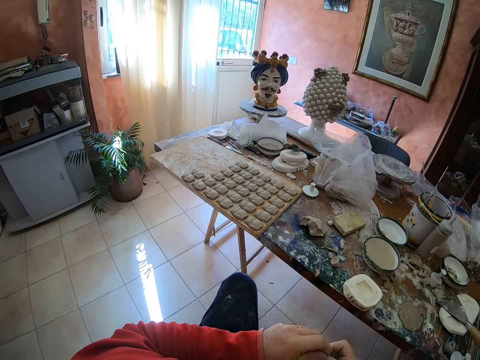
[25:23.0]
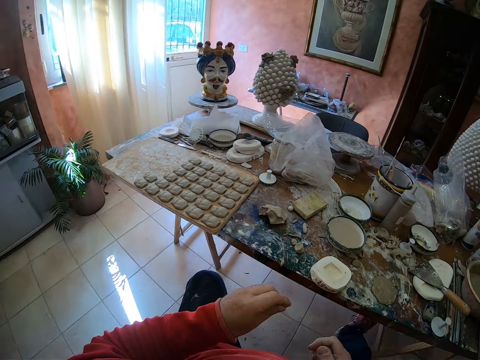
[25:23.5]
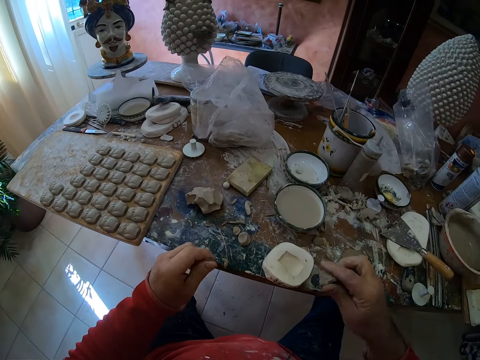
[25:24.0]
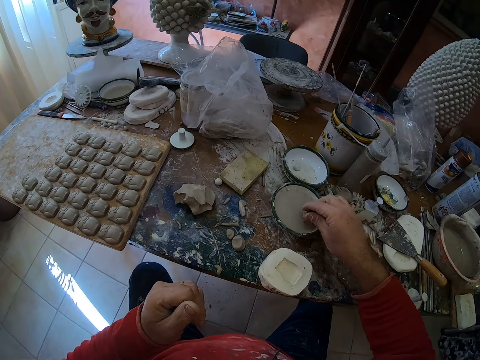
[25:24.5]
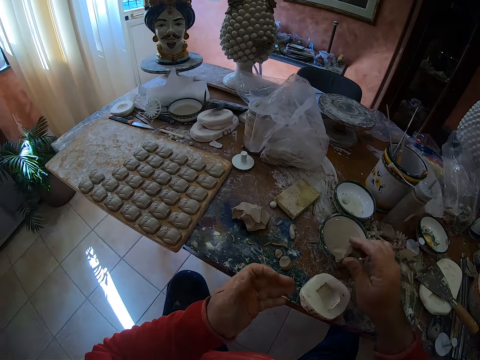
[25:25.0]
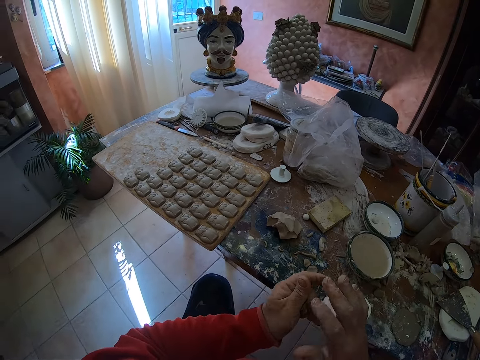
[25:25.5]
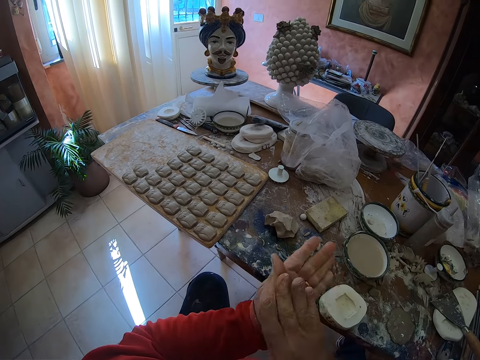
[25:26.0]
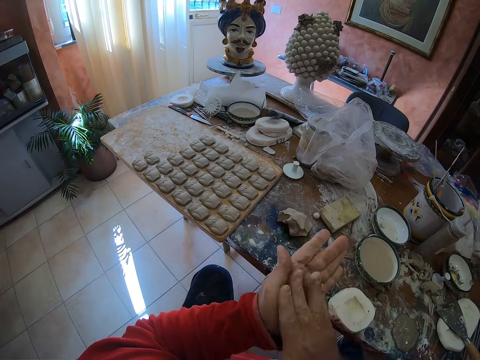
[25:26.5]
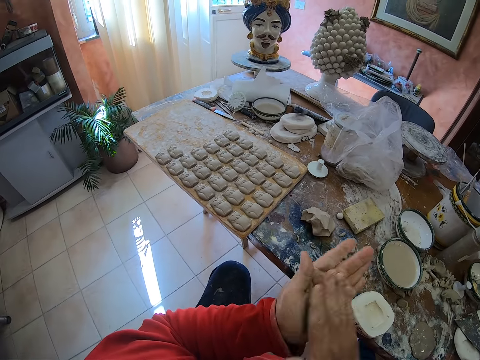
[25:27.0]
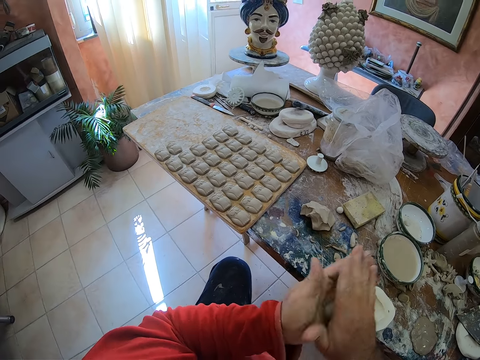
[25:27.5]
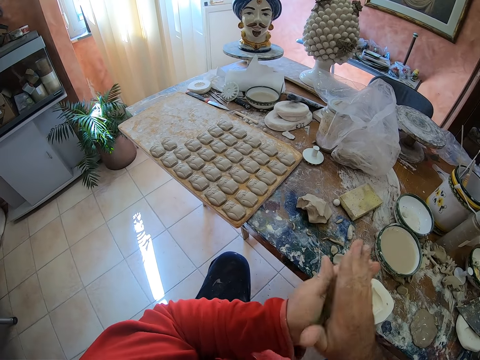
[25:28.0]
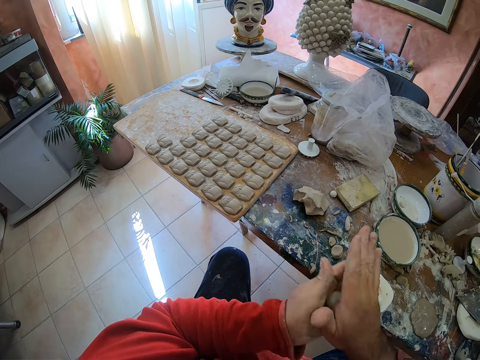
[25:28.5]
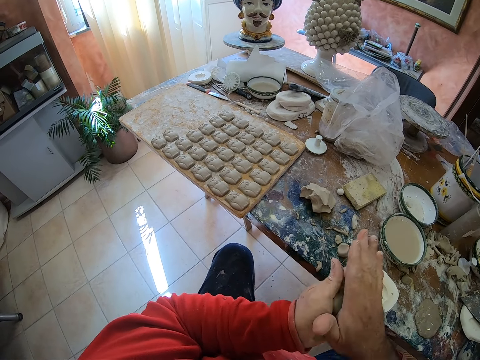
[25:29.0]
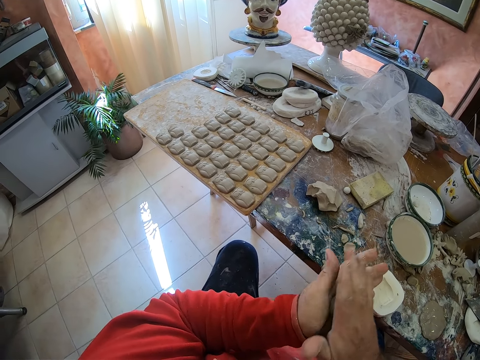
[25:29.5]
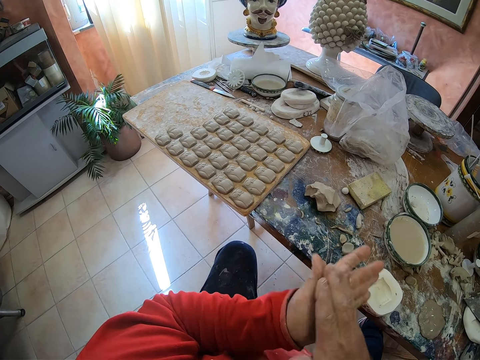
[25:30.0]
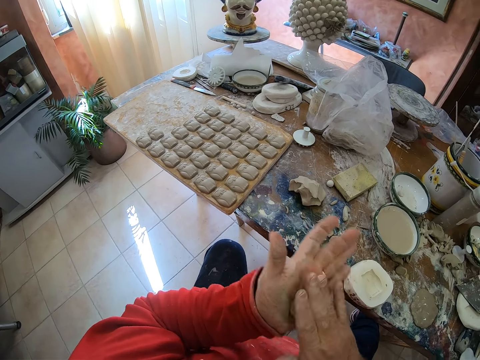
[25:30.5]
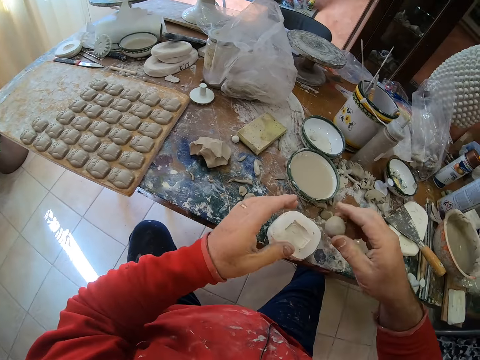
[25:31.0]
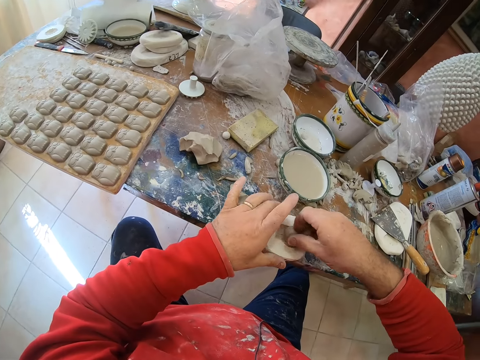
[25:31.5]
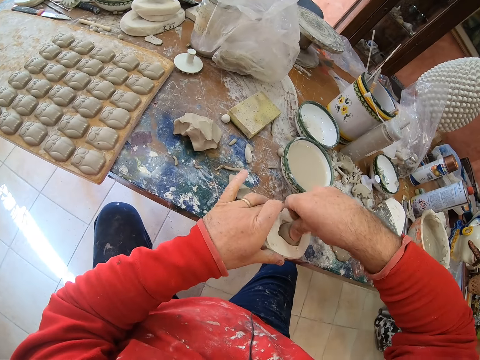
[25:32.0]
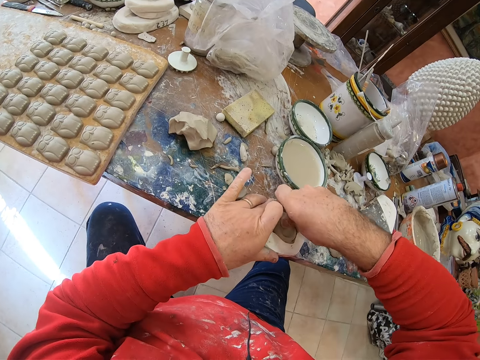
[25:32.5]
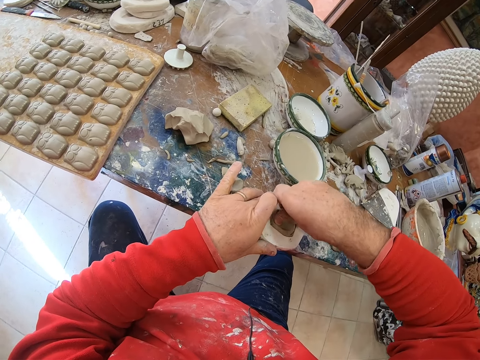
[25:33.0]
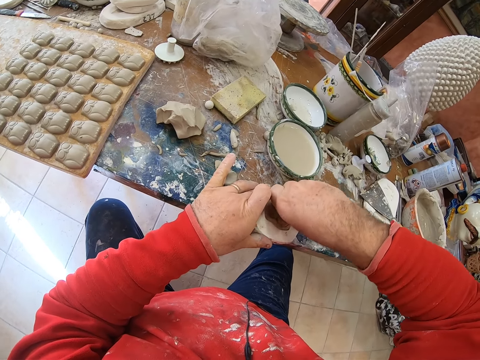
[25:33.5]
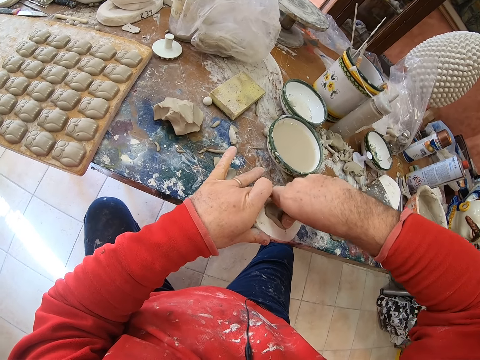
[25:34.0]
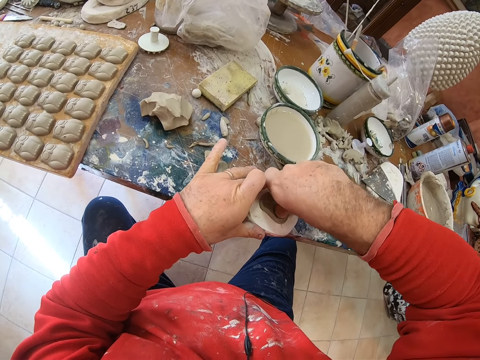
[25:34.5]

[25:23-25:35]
The camera wearer dips the clay mold into water. He rolls the clay mold in his hands. He presses the clay mold on a mold shaper.

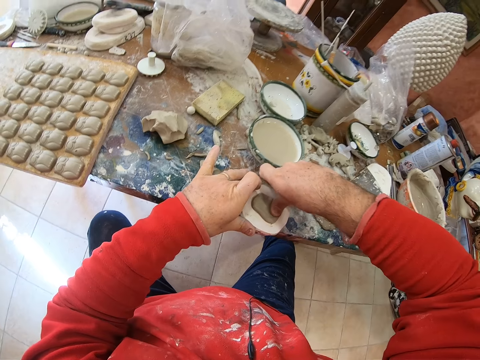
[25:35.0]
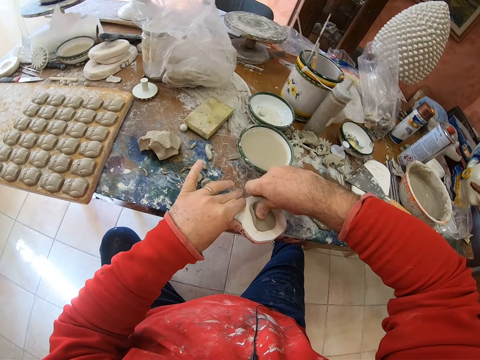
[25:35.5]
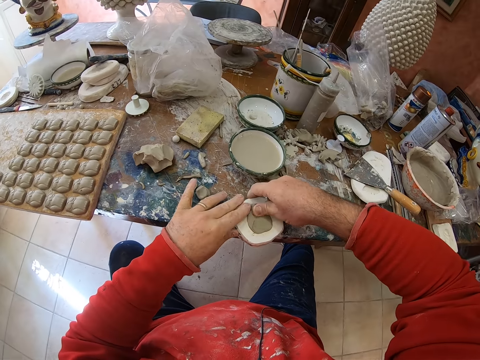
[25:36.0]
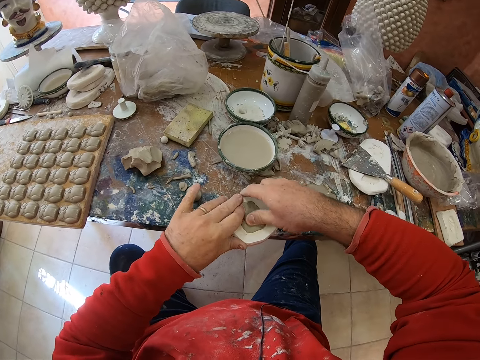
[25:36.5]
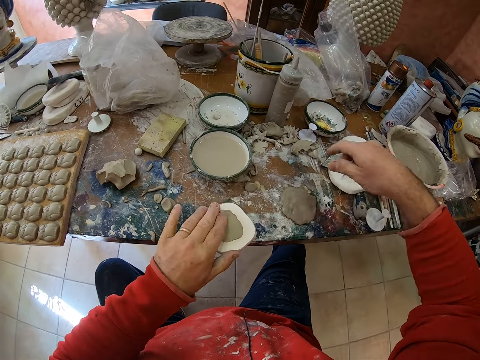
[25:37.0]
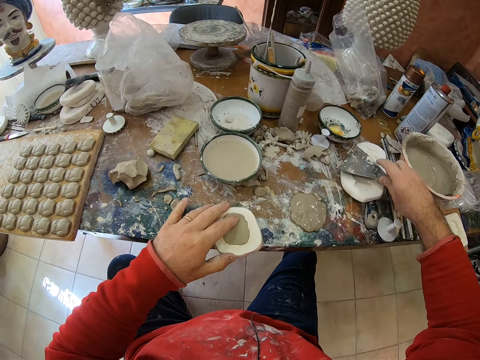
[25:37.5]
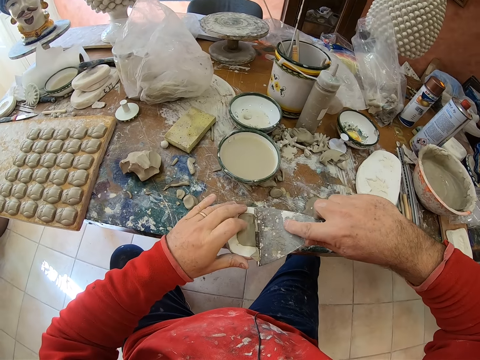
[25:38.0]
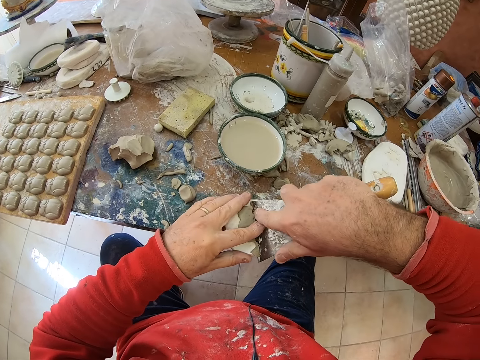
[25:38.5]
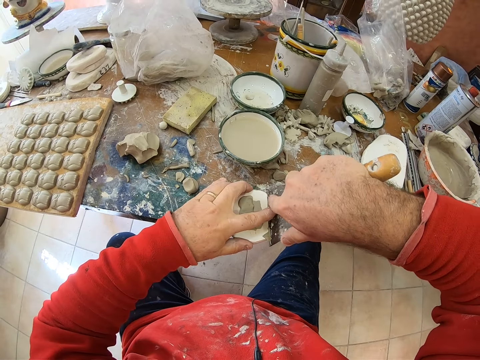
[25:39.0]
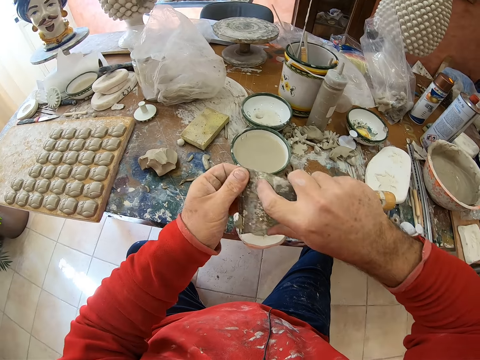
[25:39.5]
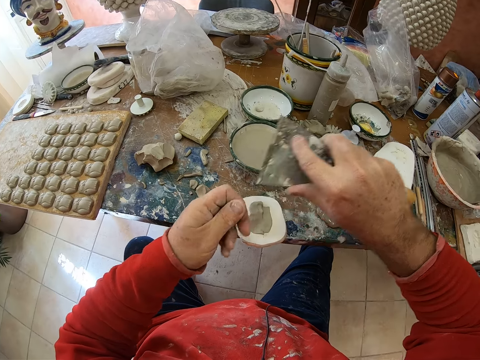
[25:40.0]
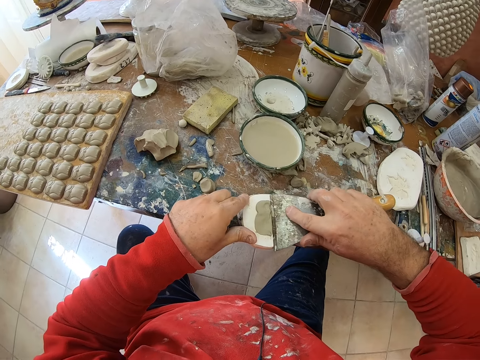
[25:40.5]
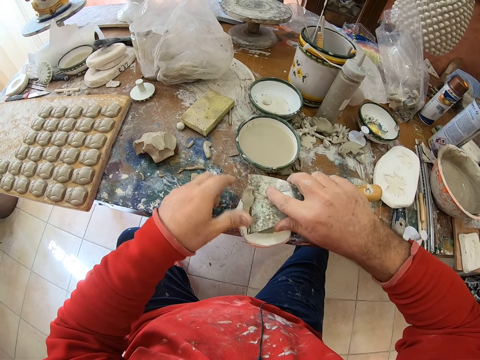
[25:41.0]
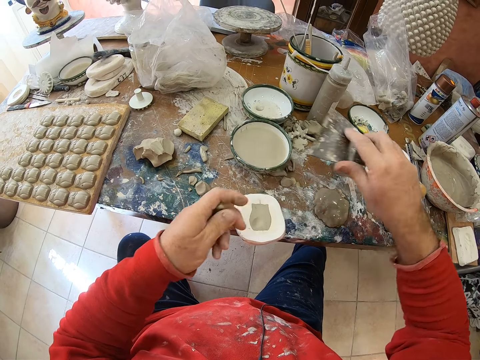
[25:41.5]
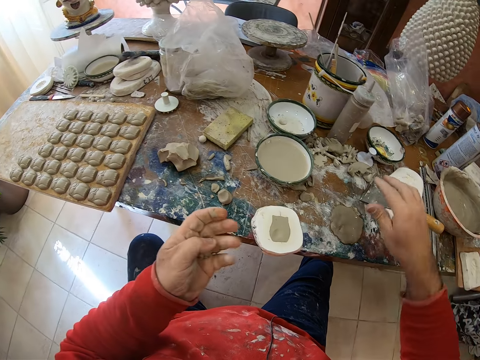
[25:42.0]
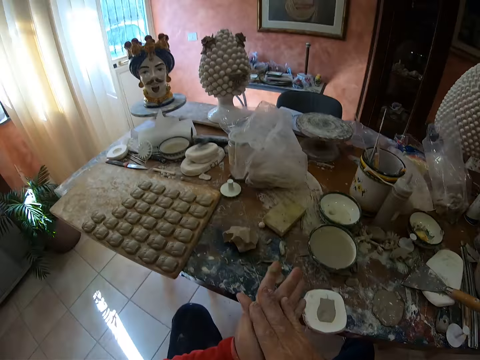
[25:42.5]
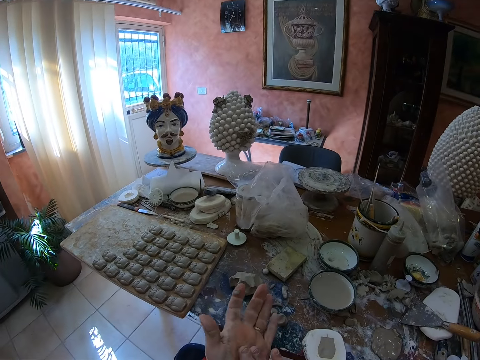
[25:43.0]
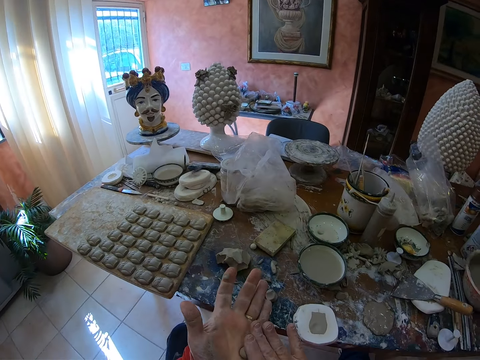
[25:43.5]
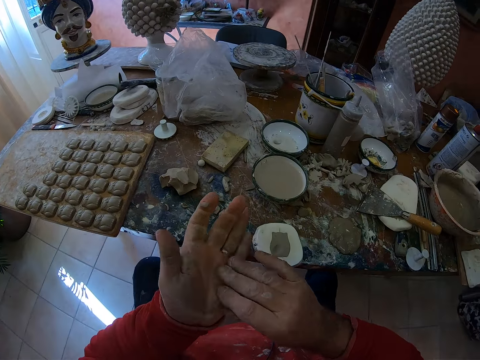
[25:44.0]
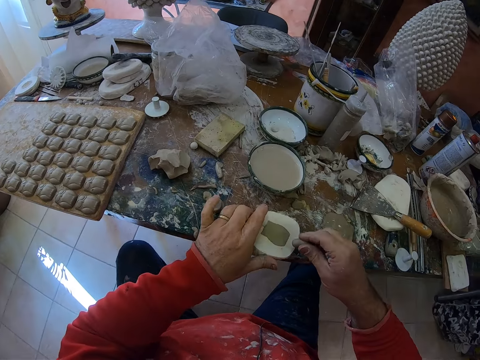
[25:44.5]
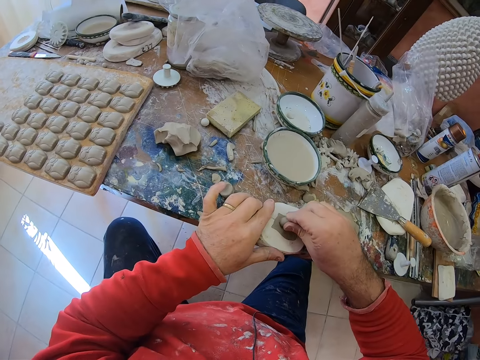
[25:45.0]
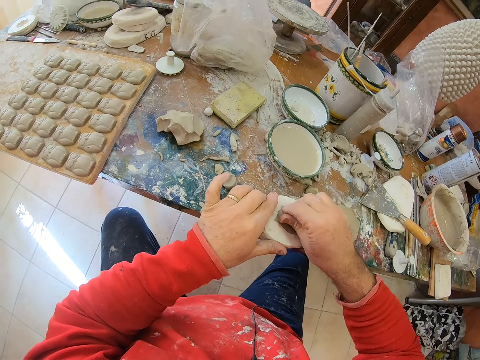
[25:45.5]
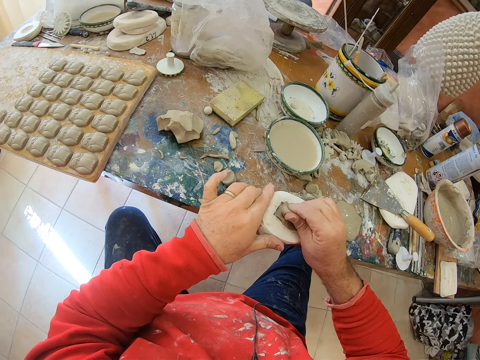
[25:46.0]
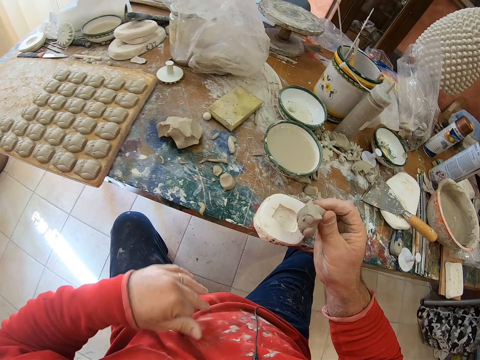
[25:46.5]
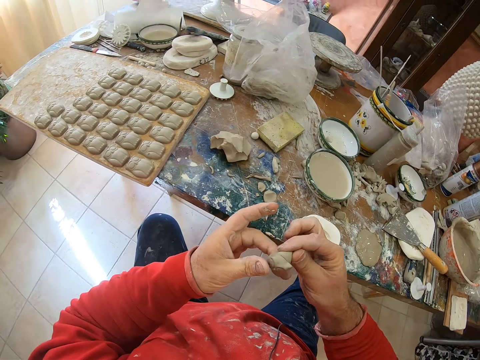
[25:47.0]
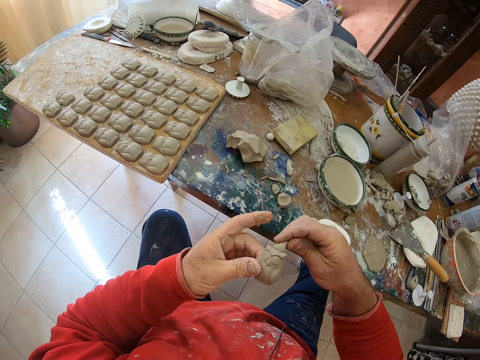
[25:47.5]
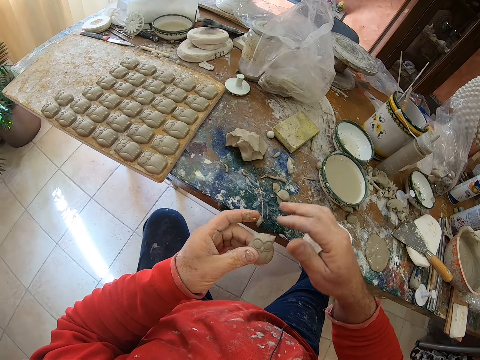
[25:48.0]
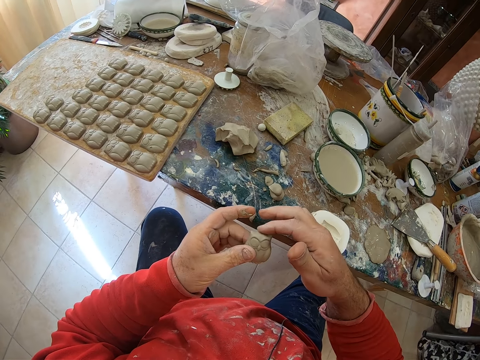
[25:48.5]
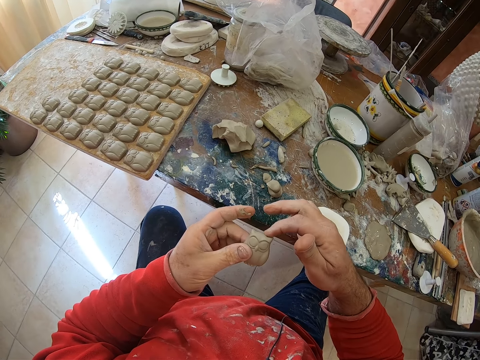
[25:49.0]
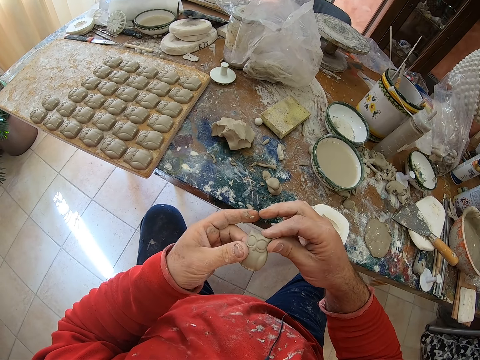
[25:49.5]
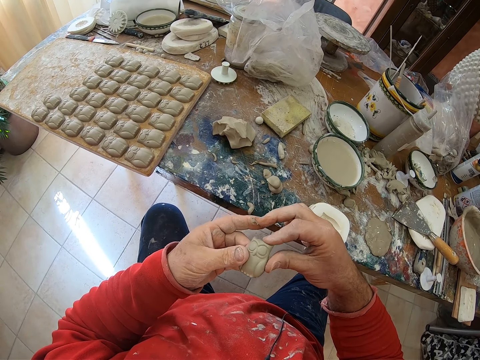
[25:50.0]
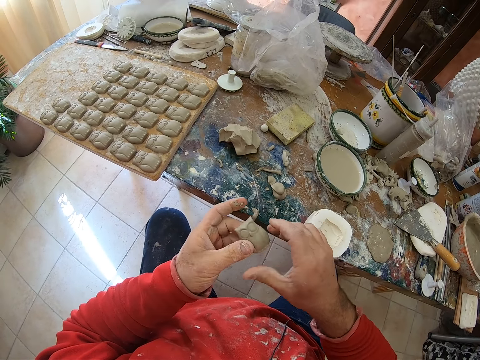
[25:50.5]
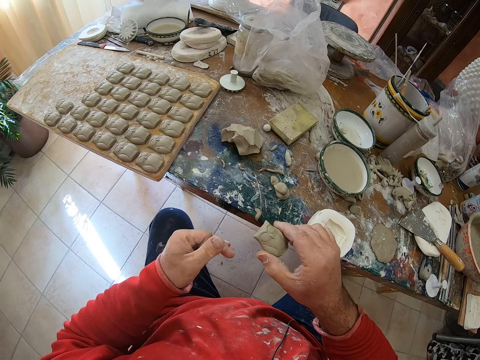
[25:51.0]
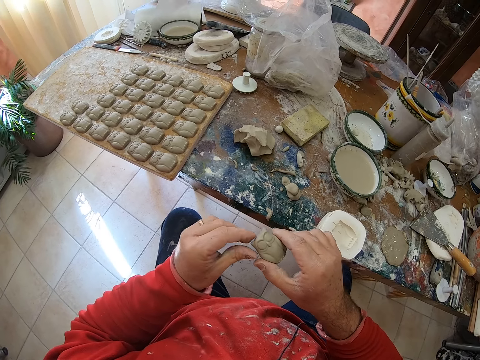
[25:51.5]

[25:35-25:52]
The camera wearer picks the scraper on the table. He cuts excess mud on the shaper tool or mold shaper with the scraper. He drops the scraper on the table. He rolls the clay mold in his hands. He presses the clay mold on the mold shaper and pulls an owl shaped clay mold from the mold shaper with the rolled mud. He drops the mud on the table. He smoothens the owl mold's edges with his fingers.
